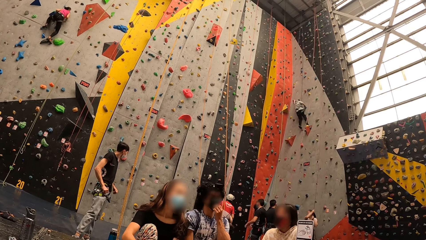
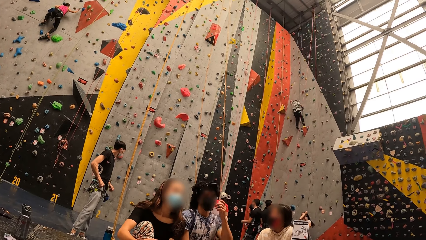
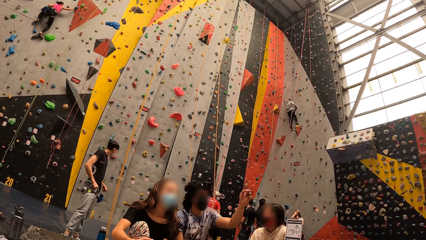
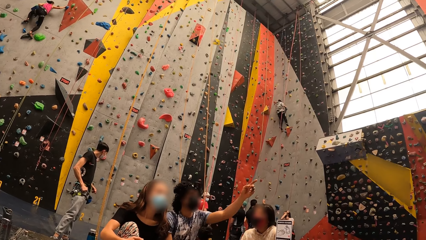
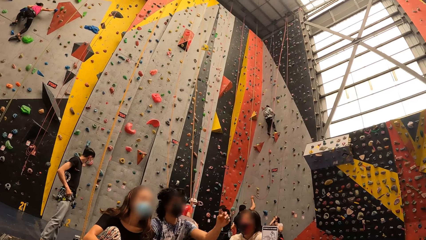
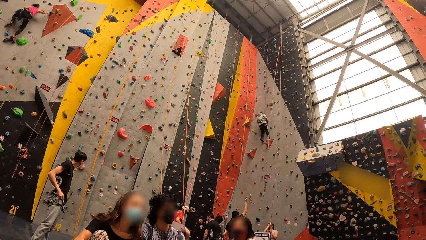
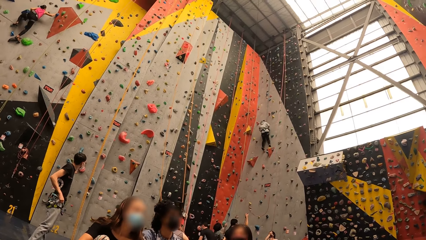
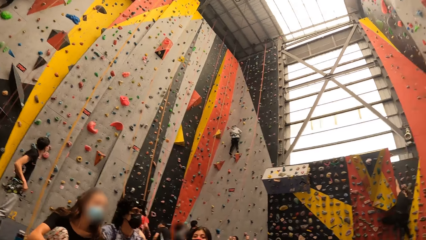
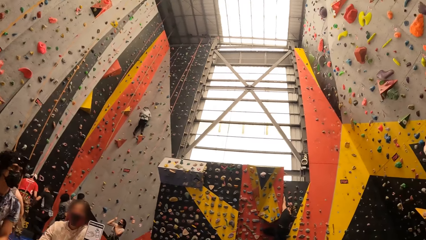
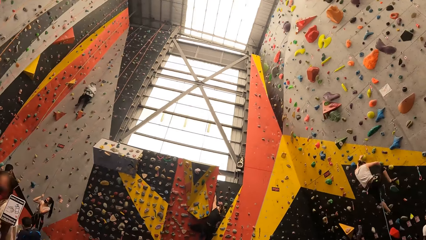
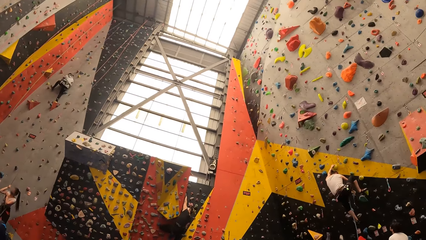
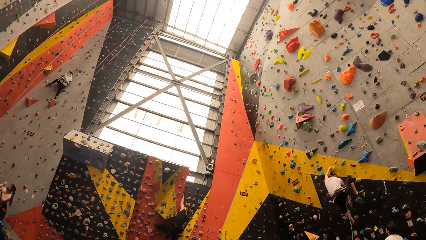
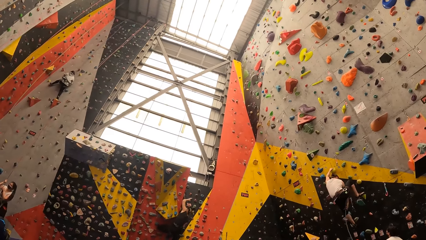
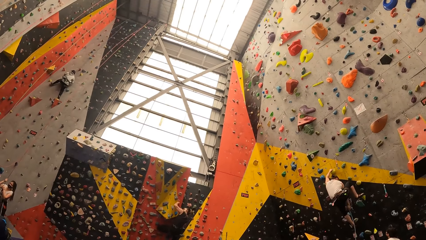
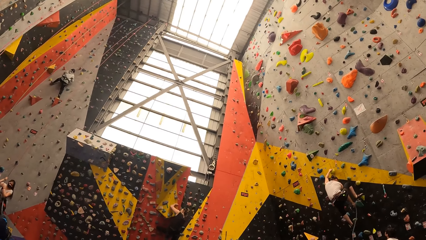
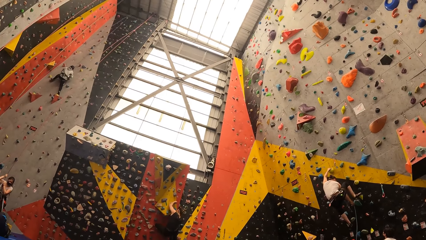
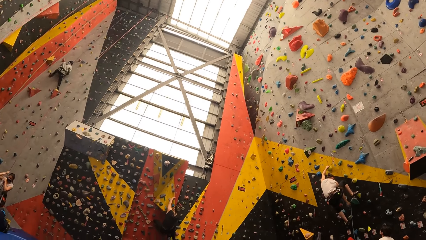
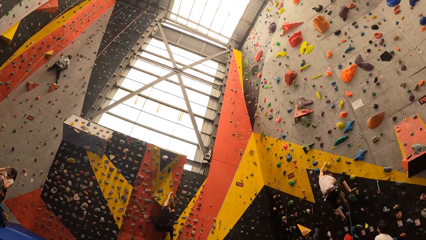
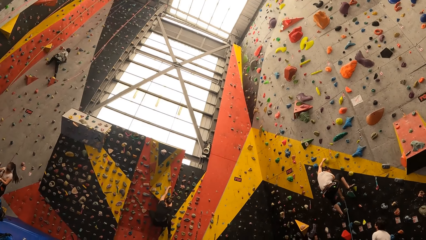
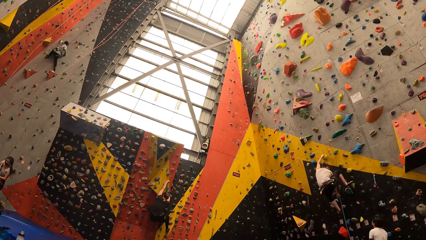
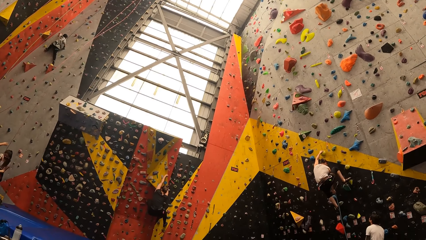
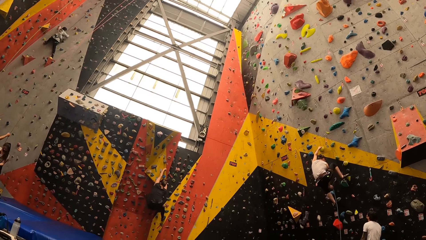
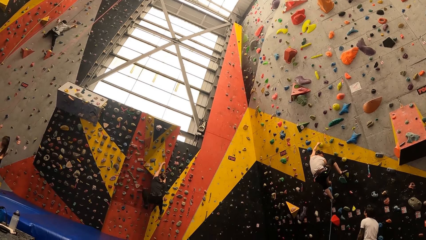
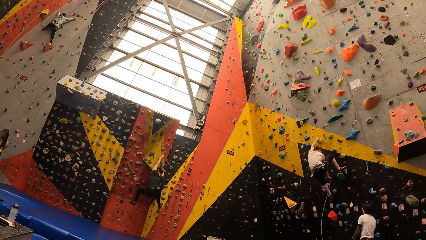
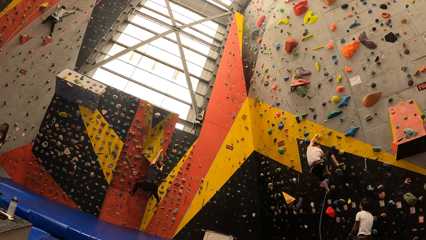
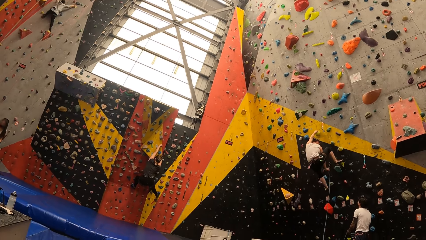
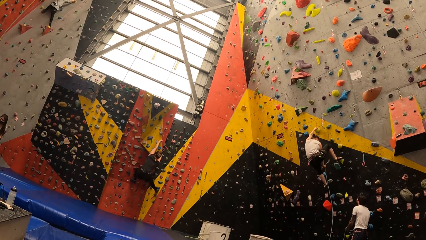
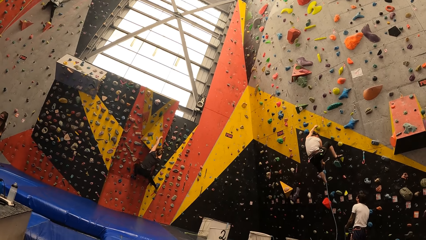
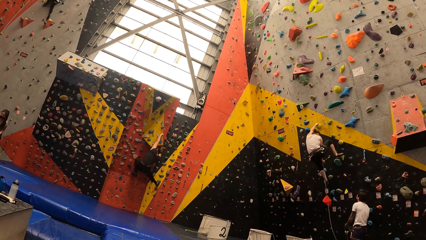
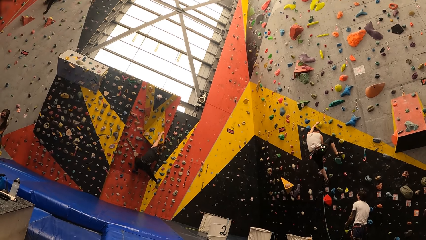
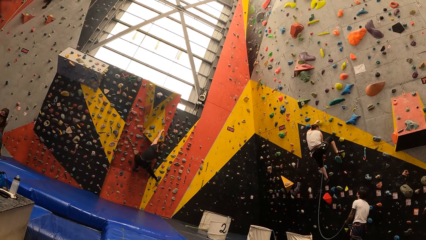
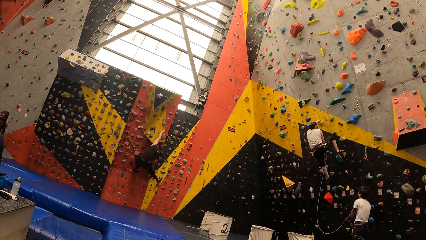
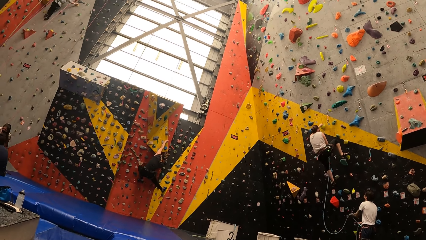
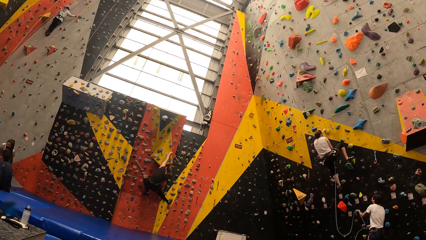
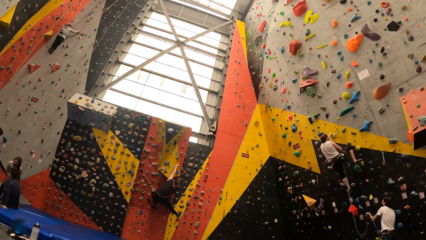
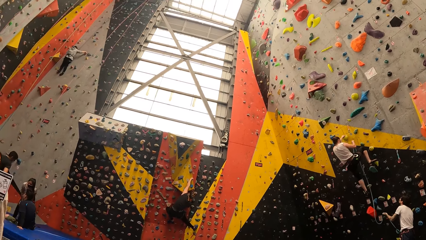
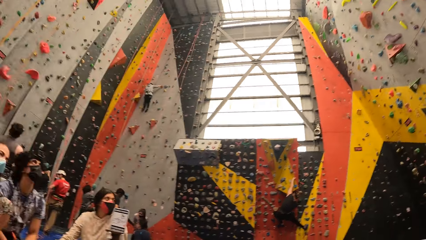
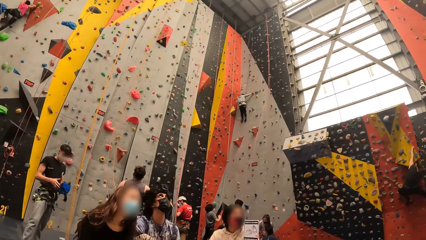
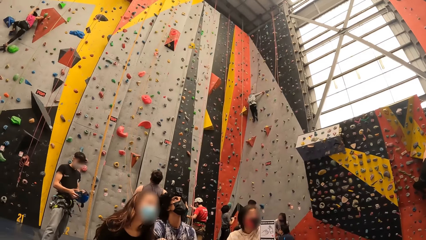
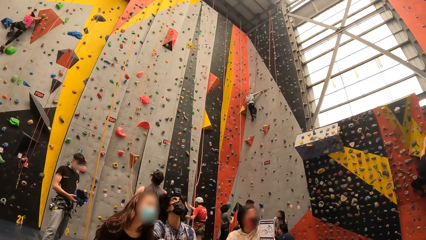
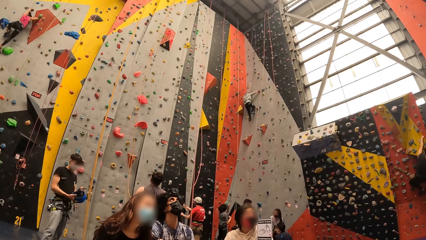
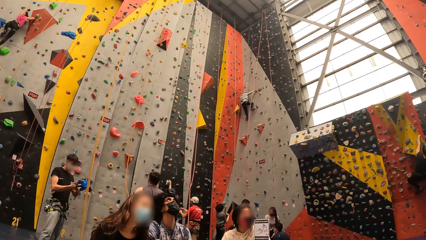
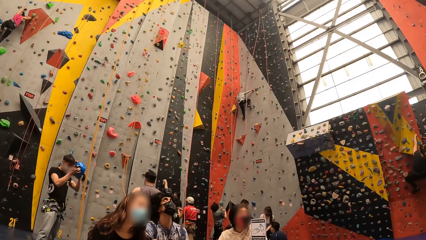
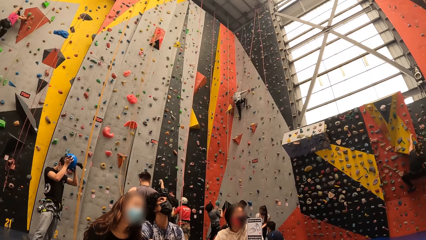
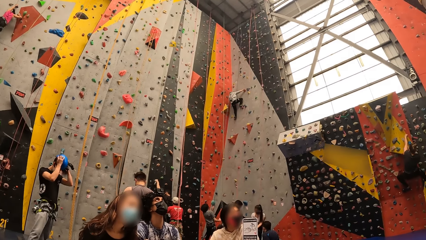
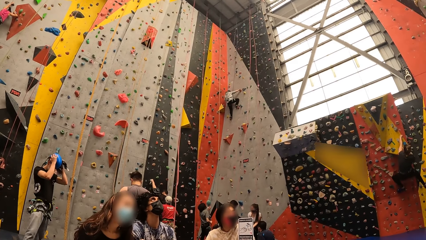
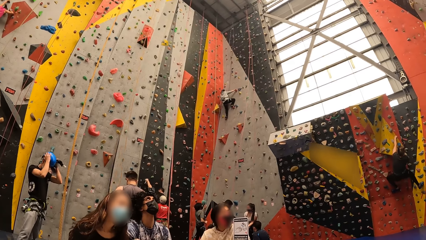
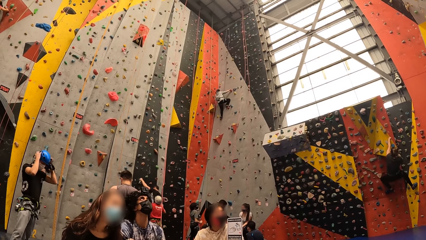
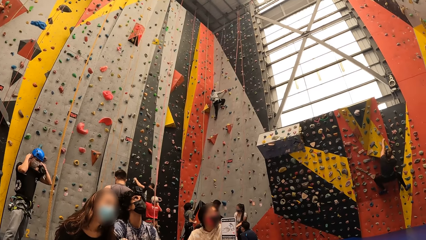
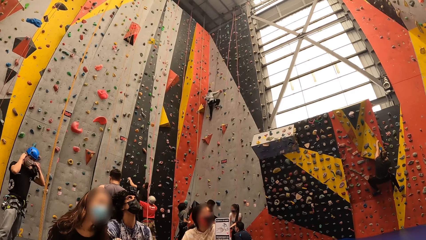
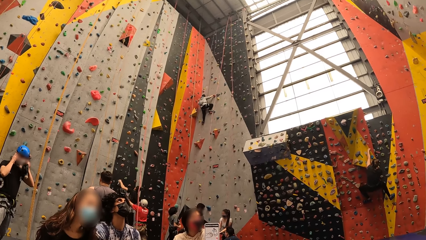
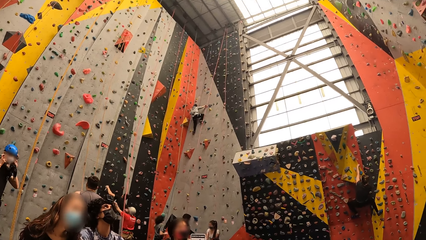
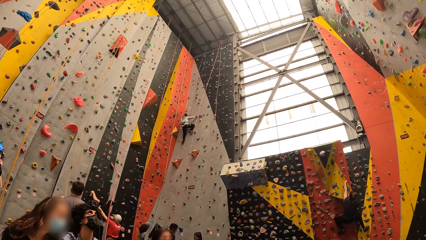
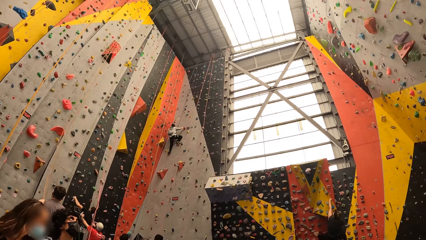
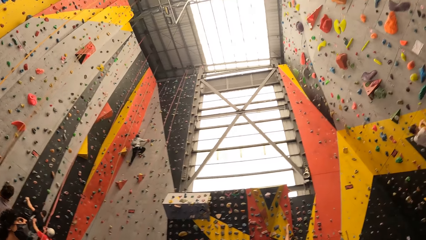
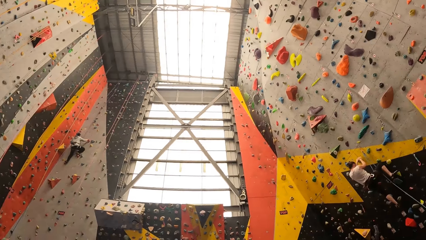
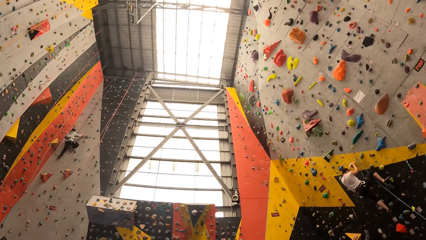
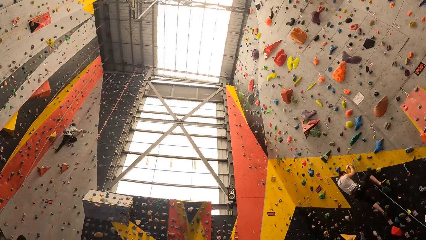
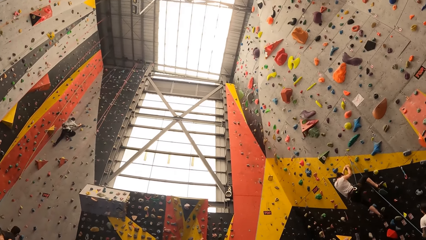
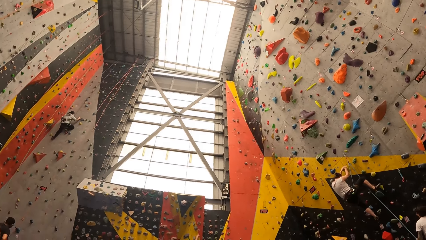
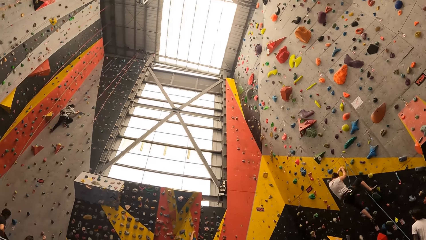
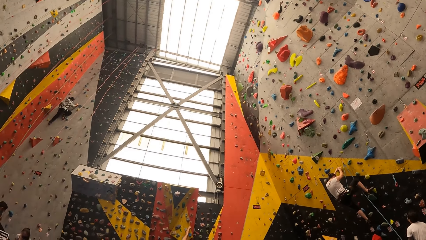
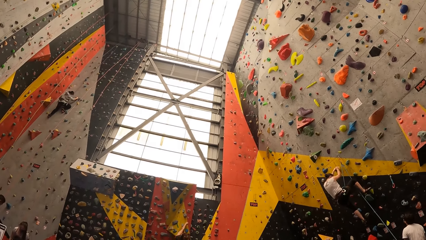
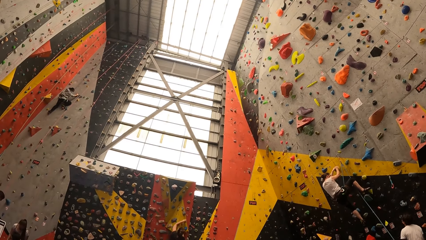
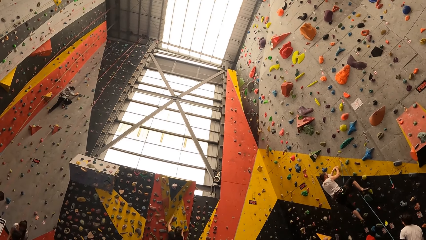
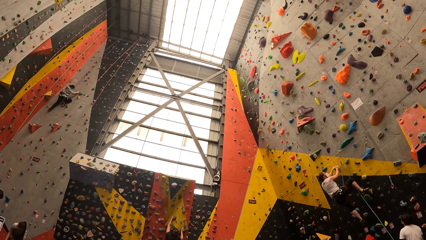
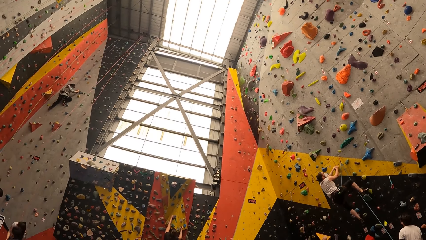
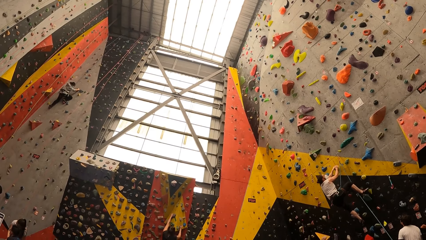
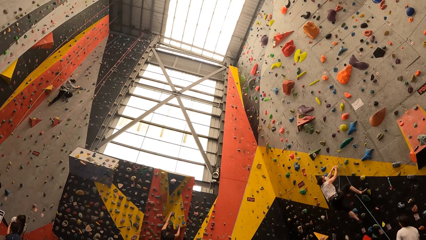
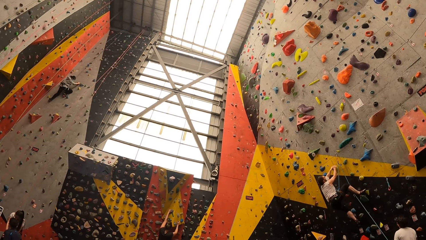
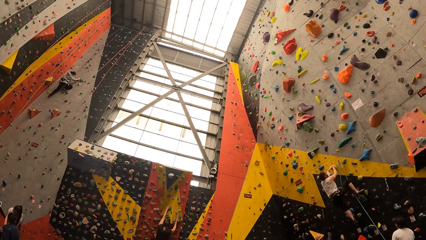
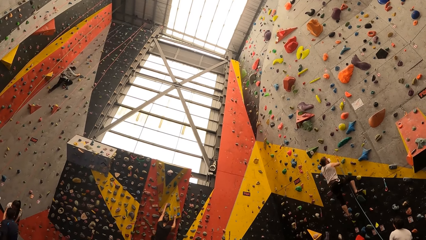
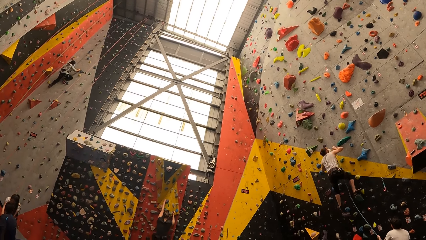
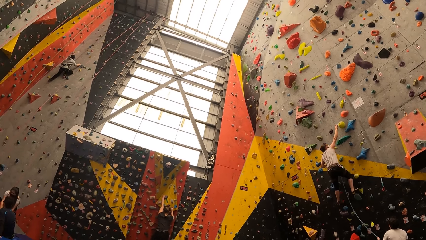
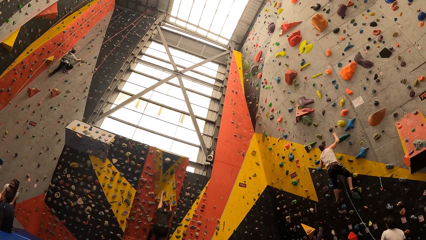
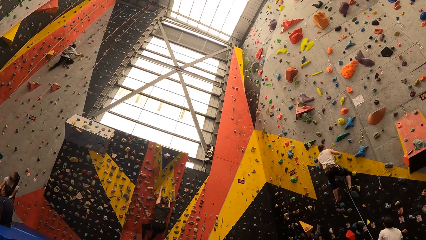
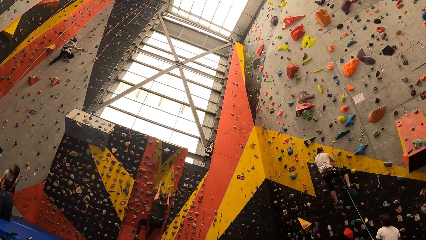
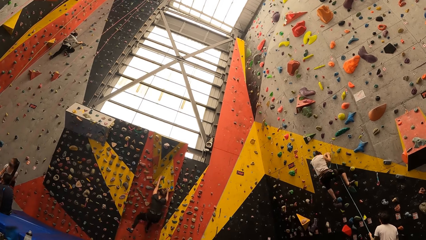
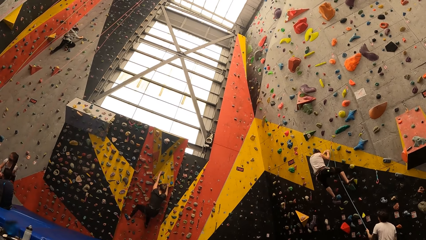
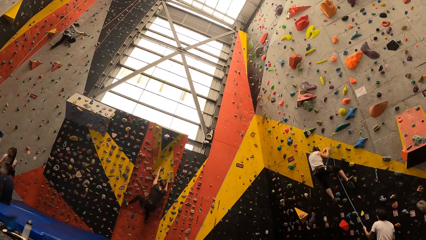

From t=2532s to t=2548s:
The camera wearer looks around. They look around again.
